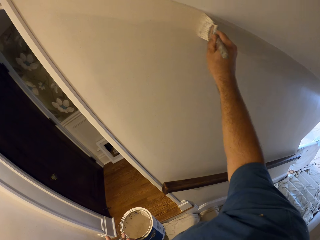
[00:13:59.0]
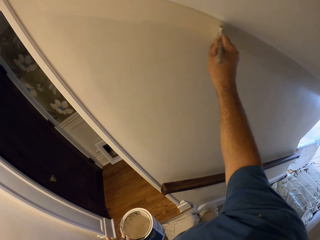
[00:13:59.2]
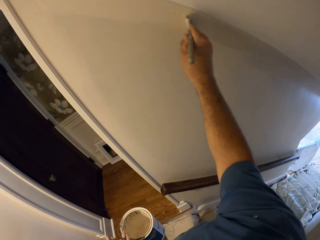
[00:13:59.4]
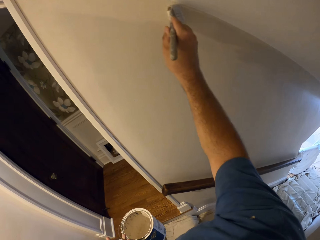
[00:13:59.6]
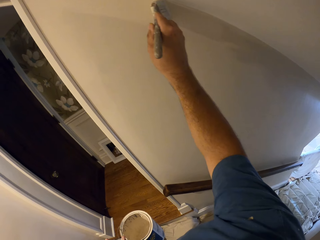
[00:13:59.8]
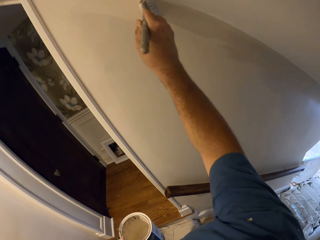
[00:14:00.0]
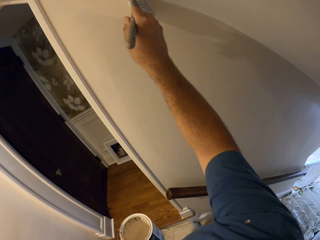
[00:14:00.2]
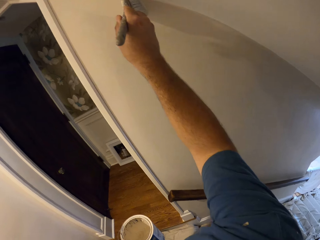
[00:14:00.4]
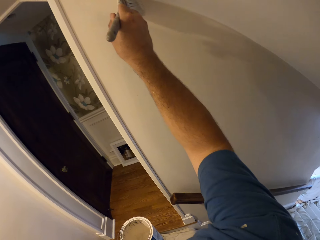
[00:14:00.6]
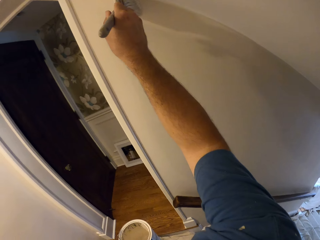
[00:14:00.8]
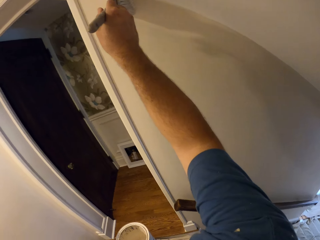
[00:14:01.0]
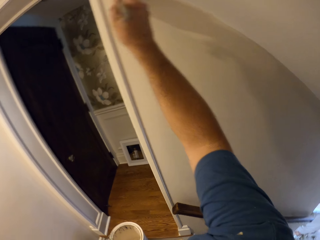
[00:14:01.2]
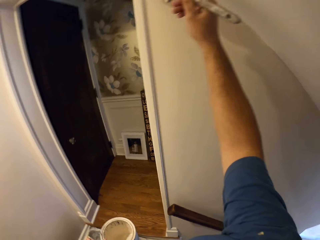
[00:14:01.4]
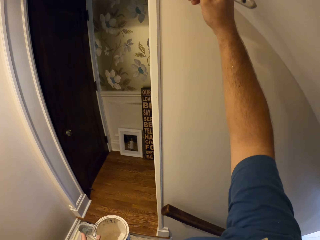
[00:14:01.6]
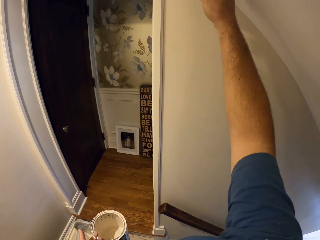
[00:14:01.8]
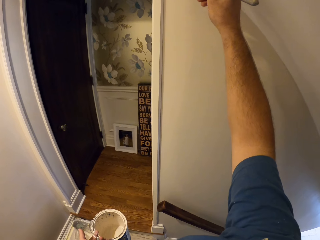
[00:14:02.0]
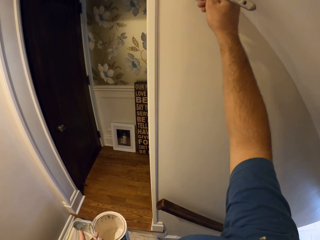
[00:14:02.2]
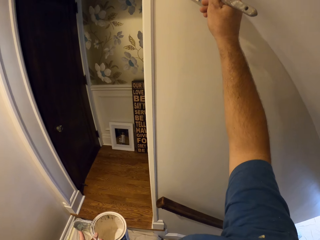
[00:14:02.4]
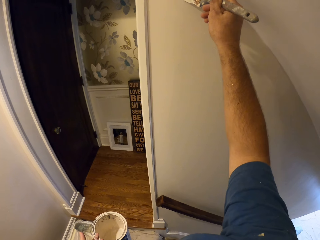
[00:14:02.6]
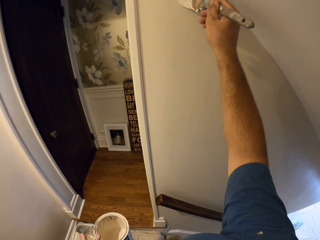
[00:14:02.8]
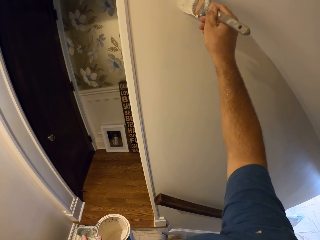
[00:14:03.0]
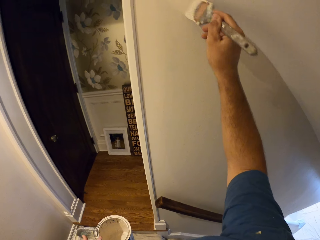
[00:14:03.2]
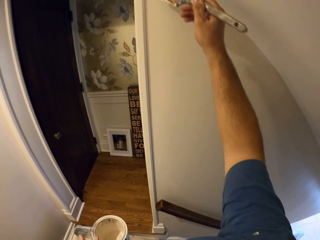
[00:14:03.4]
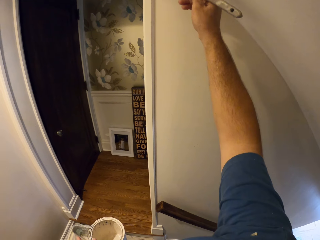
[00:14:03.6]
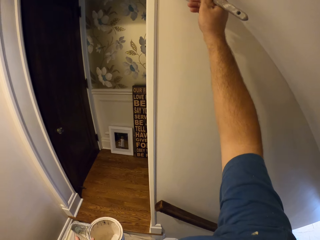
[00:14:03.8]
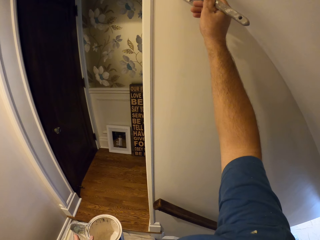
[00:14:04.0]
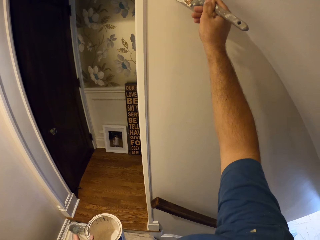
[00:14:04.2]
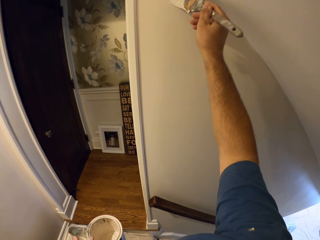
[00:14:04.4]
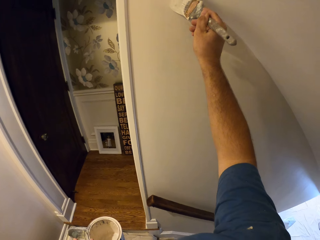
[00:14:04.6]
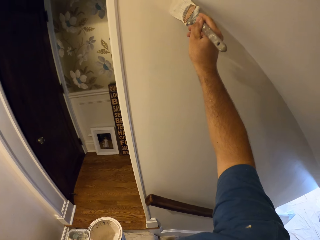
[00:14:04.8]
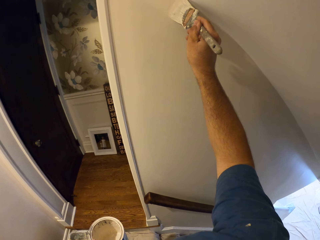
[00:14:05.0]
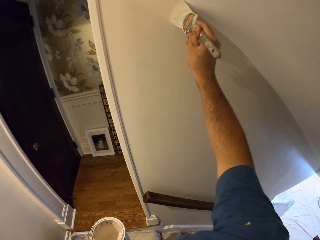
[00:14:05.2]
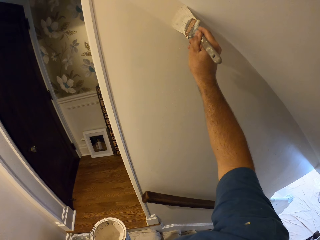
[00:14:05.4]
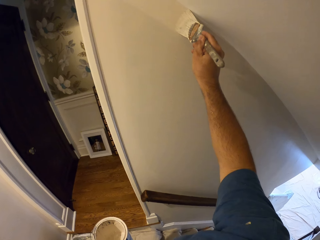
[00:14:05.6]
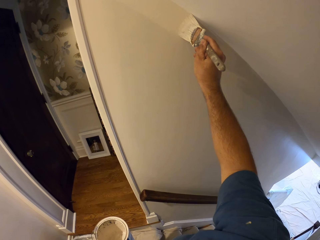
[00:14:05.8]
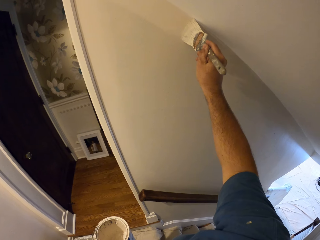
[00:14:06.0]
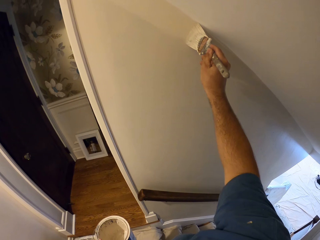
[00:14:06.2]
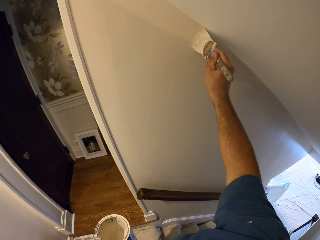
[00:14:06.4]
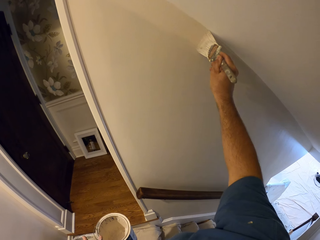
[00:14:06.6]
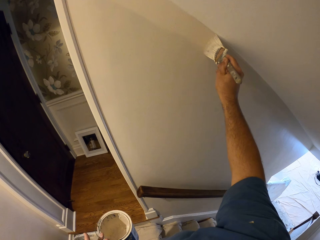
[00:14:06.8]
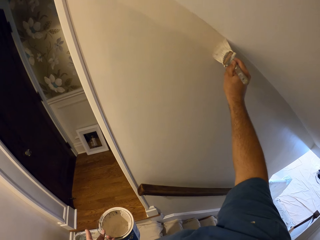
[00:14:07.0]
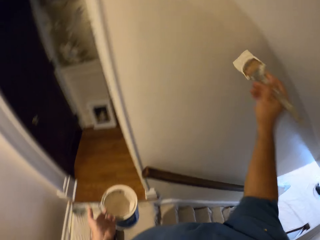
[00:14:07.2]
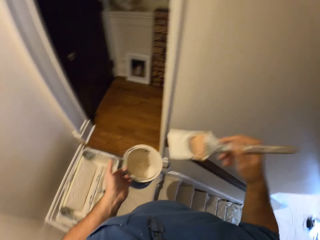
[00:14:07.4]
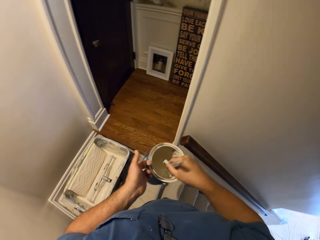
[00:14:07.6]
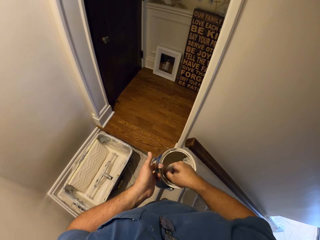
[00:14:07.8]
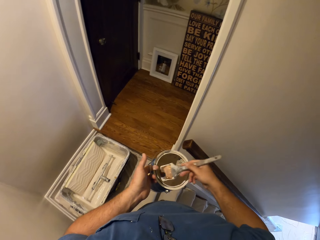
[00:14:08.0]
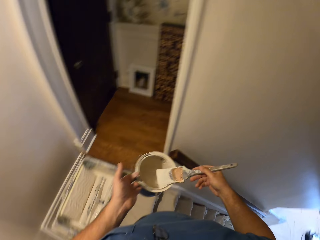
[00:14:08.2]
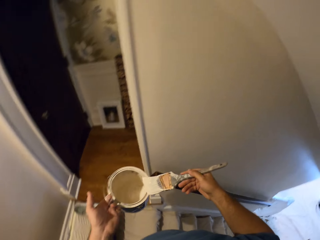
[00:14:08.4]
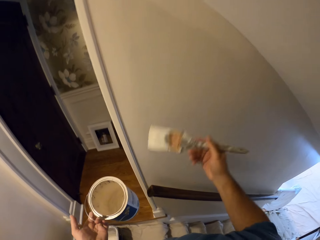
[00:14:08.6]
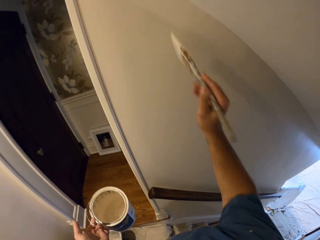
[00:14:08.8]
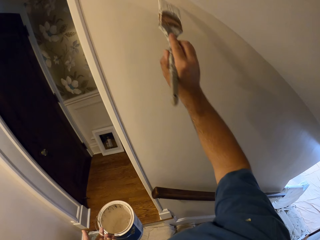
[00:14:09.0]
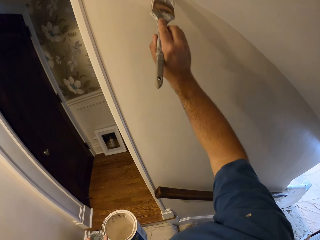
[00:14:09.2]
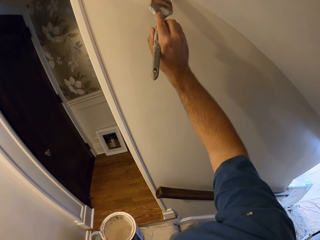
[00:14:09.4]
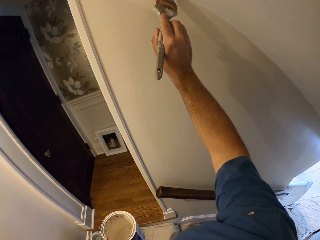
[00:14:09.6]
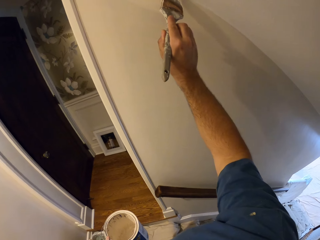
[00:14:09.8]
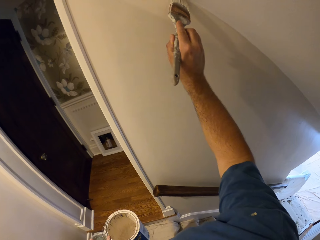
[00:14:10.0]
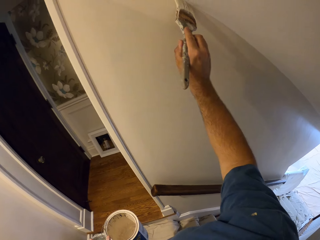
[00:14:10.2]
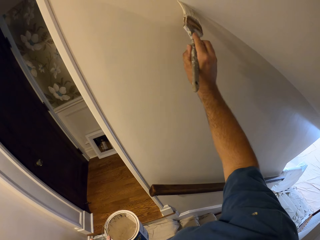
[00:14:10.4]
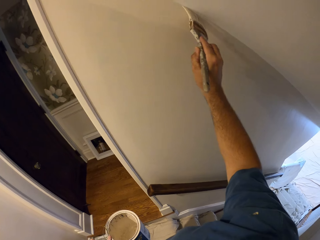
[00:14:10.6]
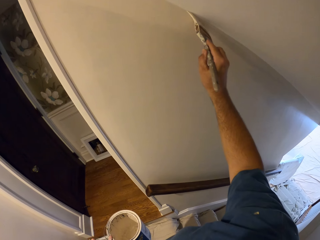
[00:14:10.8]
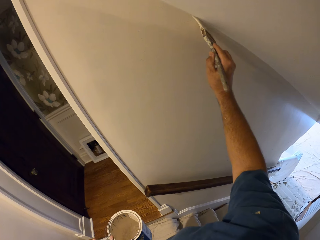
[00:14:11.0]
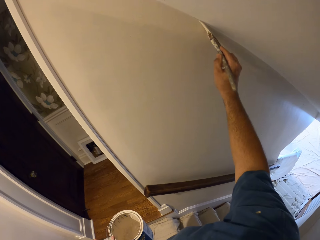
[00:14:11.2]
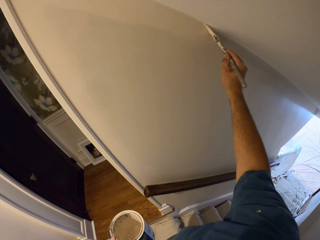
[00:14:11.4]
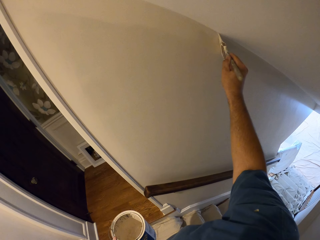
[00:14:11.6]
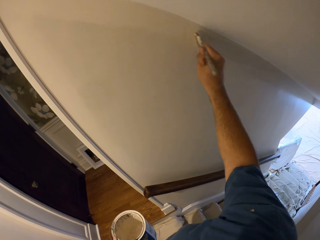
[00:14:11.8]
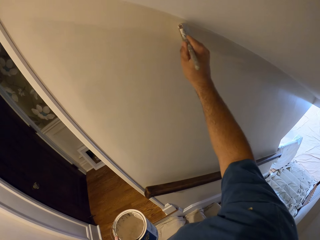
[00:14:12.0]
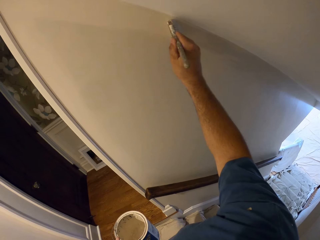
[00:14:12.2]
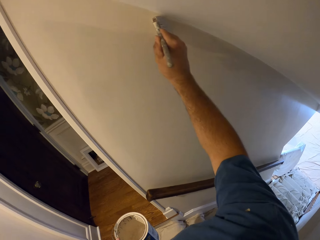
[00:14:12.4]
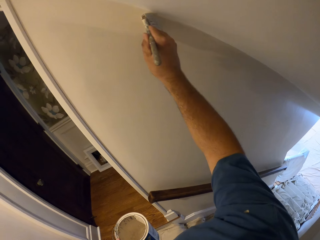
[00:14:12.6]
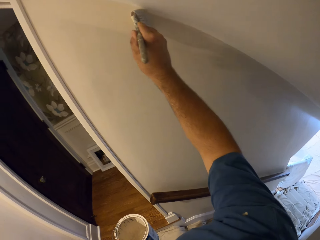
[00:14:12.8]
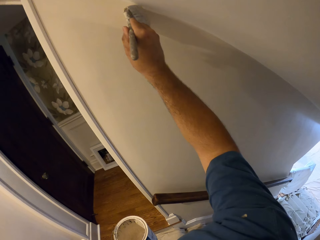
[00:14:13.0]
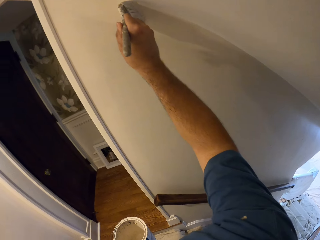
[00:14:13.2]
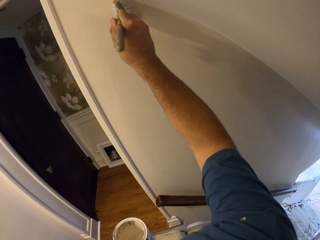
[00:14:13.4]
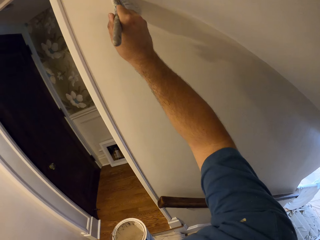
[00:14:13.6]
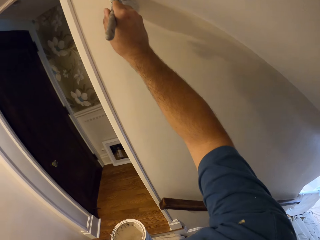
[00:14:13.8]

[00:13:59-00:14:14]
The camera wearer dips the paint brush in the bucket of paint and rubs the brush on the edges of the bucket. They continue to paint the wall.

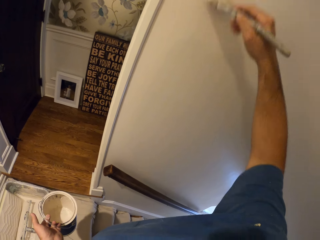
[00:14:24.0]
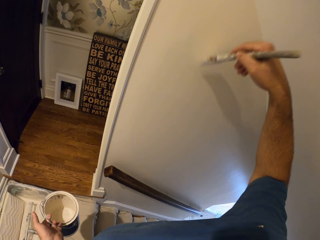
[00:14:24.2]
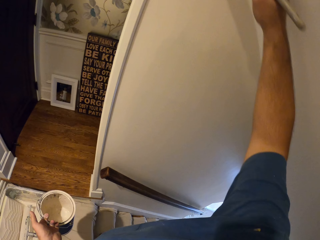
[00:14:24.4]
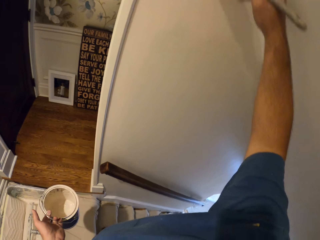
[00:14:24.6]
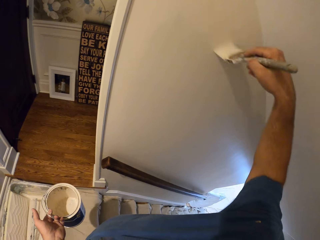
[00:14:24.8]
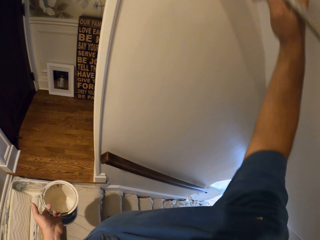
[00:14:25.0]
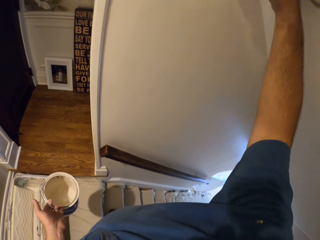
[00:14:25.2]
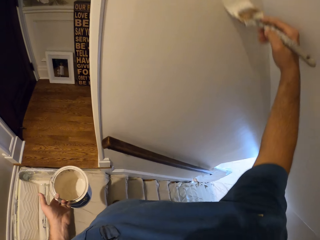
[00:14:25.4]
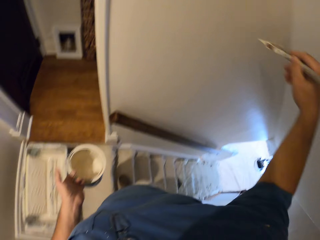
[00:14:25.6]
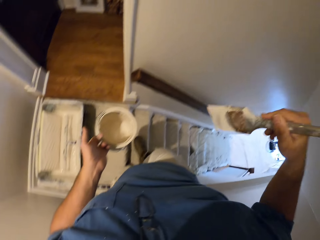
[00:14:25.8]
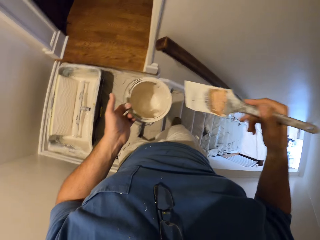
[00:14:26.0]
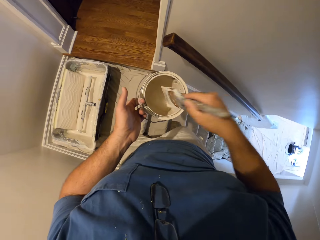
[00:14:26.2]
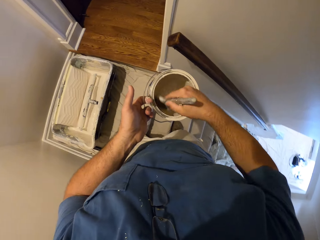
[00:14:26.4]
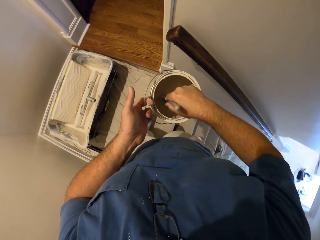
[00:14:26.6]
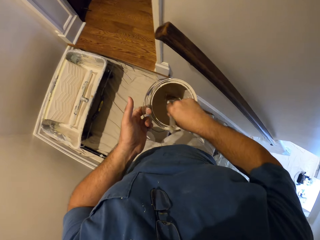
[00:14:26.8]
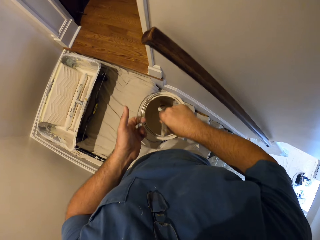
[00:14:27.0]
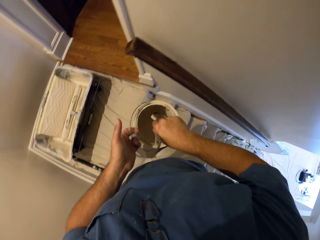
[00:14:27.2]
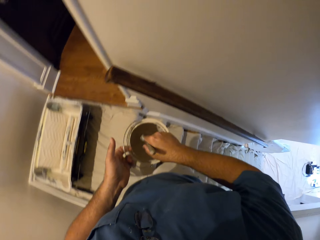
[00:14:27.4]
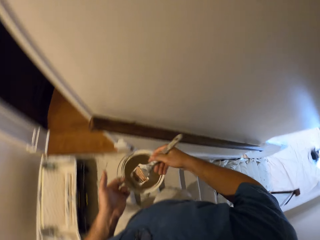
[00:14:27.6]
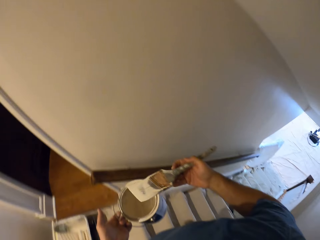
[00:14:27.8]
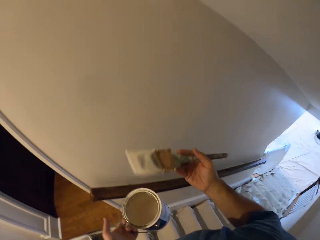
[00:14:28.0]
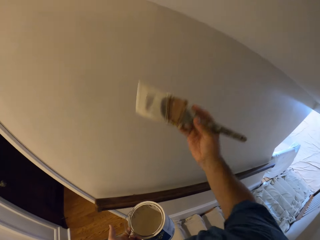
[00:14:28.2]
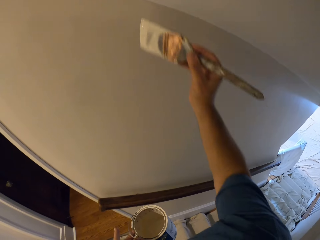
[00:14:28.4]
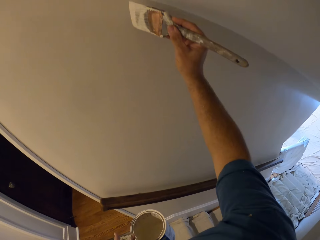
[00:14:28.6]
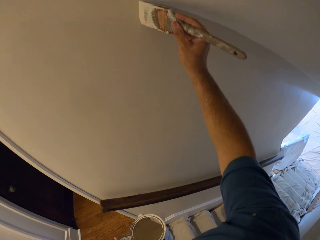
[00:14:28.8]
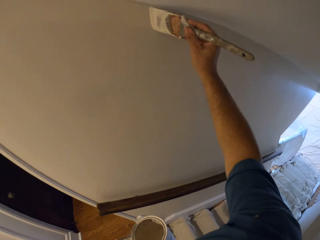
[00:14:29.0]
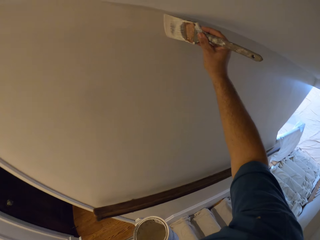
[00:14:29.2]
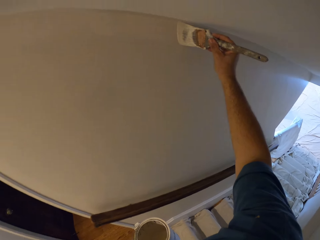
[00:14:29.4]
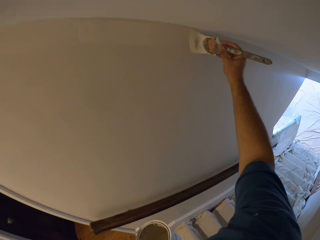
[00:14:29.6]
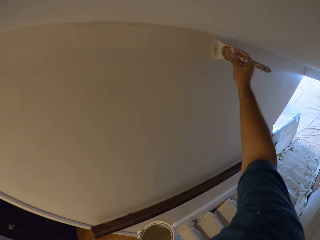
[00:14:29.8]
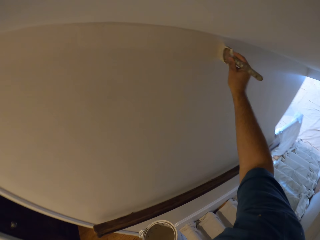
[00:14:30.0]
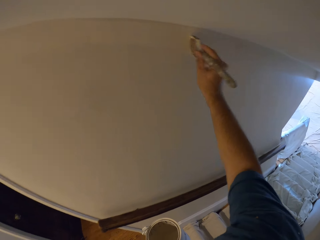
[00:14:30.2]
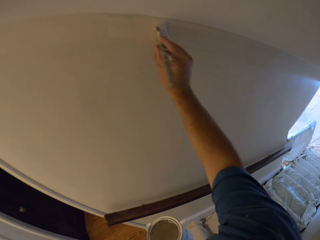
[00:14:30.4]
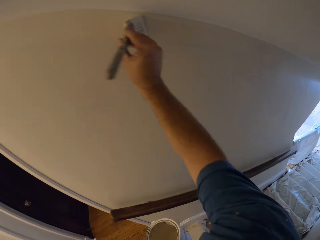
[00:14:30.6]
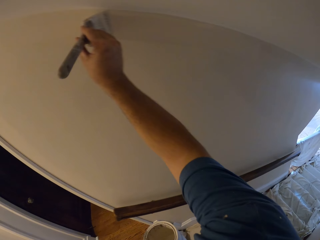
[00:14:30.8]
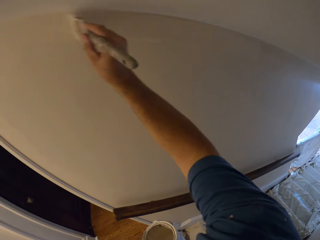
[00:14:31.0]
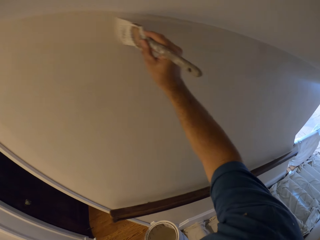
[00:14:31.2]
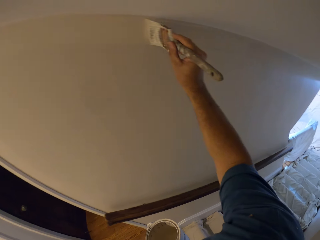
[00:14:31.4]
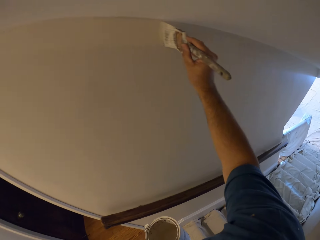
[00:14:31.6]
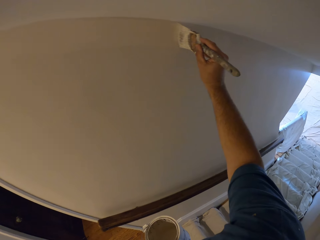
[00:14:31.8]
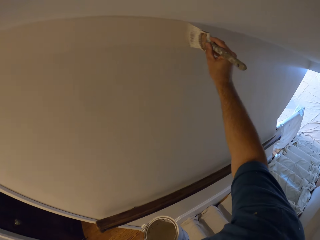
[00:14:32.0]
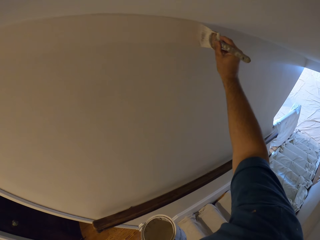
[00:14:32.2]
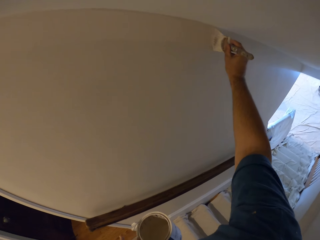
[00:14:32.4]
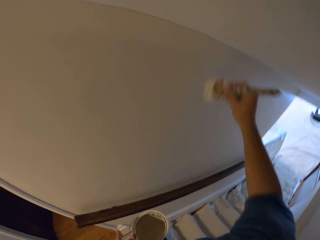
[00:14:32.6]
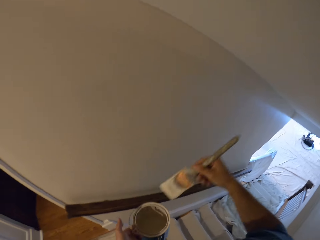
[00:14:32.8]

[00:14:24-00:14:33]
The camera wearer dips the paint brush in the bucket of paint. They continue to paint the wall.
